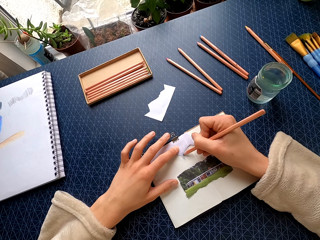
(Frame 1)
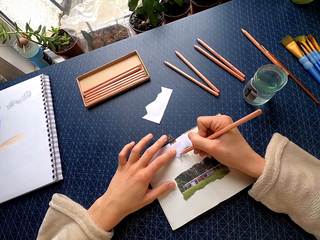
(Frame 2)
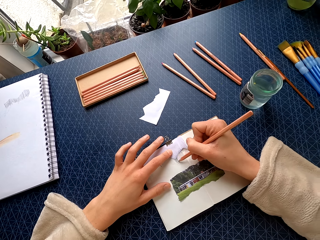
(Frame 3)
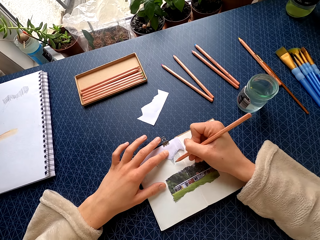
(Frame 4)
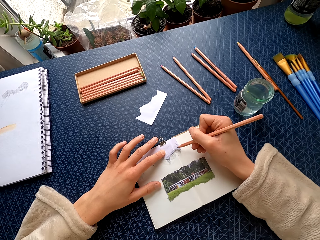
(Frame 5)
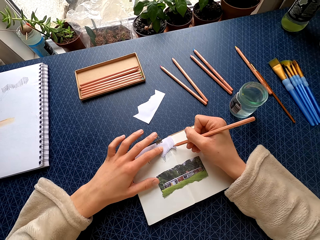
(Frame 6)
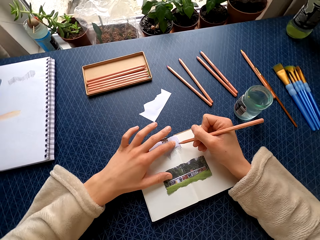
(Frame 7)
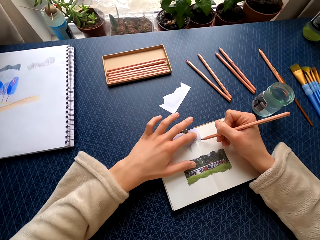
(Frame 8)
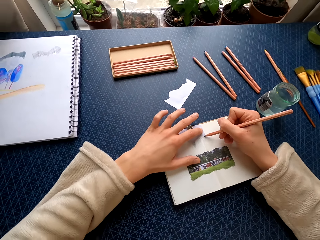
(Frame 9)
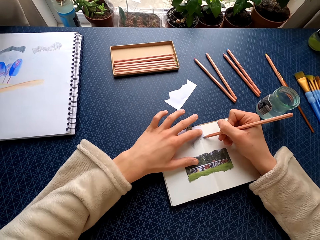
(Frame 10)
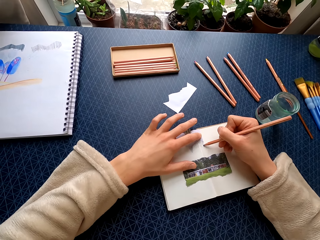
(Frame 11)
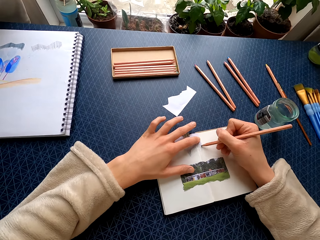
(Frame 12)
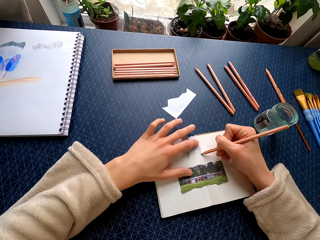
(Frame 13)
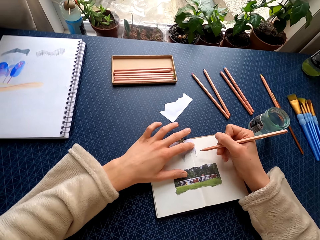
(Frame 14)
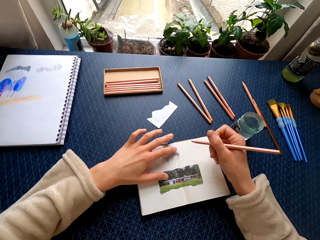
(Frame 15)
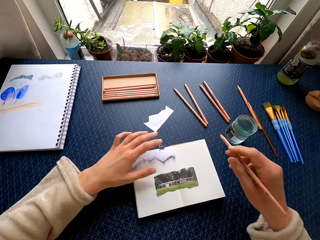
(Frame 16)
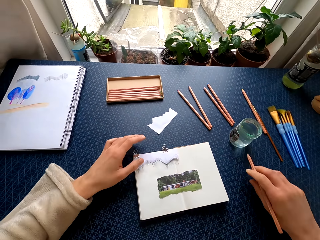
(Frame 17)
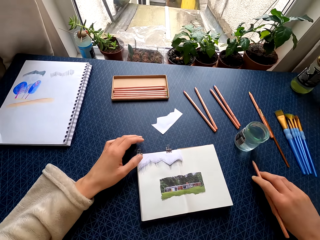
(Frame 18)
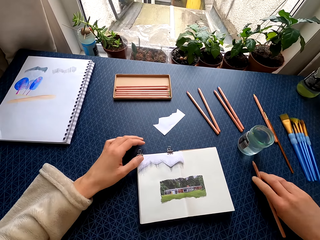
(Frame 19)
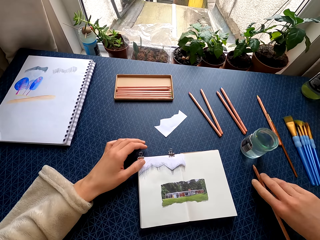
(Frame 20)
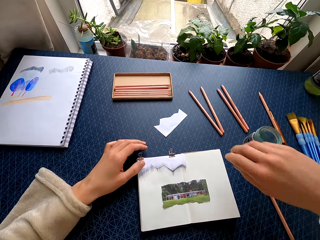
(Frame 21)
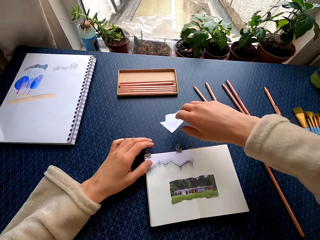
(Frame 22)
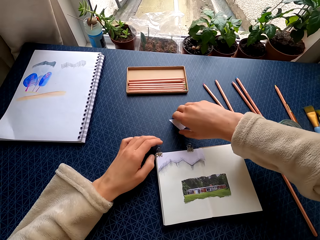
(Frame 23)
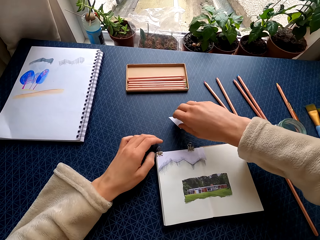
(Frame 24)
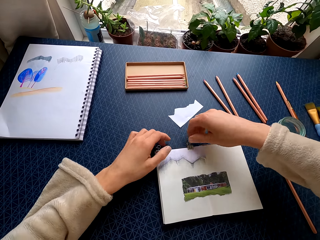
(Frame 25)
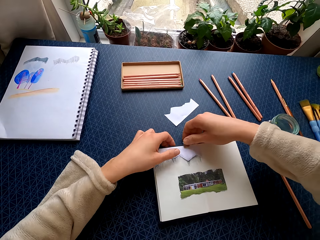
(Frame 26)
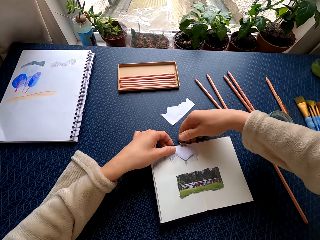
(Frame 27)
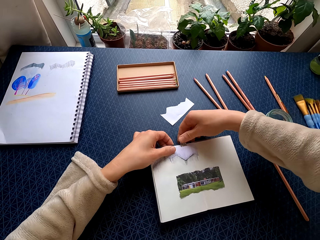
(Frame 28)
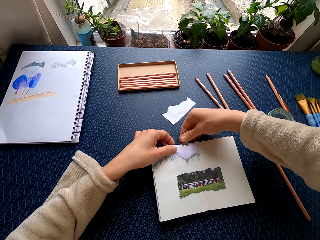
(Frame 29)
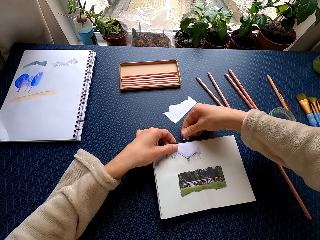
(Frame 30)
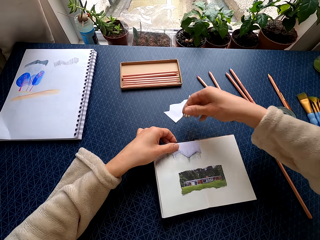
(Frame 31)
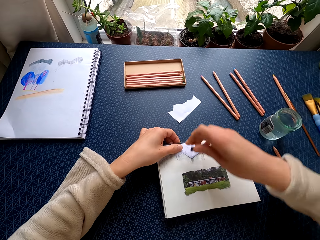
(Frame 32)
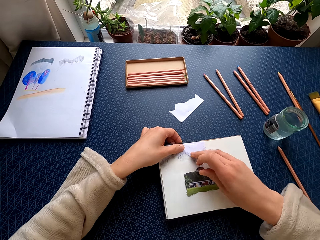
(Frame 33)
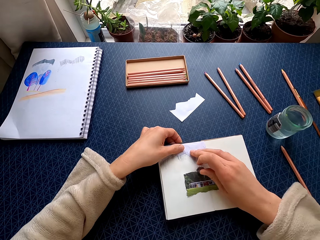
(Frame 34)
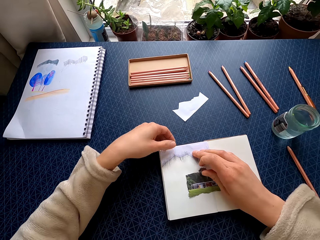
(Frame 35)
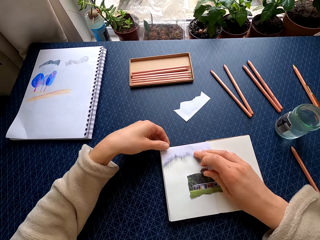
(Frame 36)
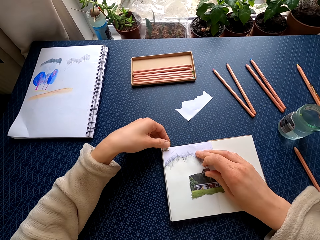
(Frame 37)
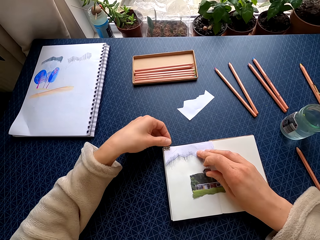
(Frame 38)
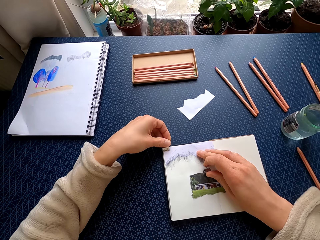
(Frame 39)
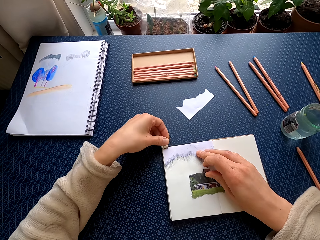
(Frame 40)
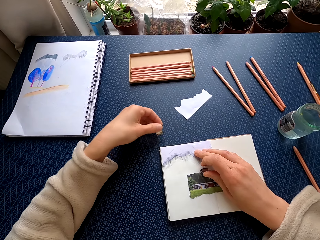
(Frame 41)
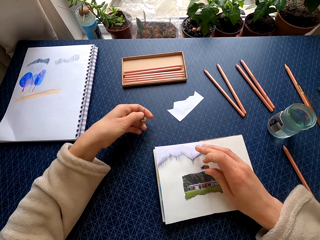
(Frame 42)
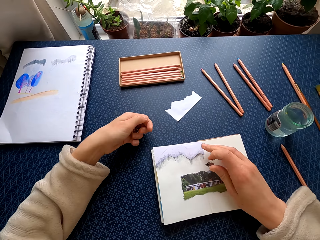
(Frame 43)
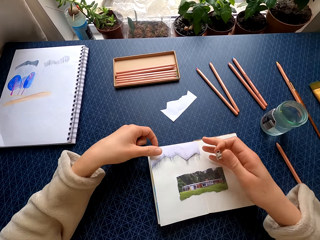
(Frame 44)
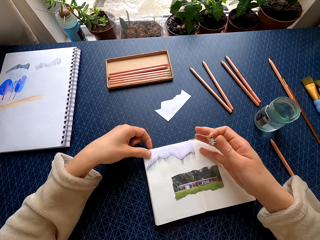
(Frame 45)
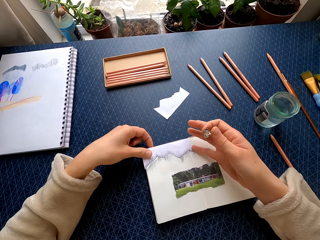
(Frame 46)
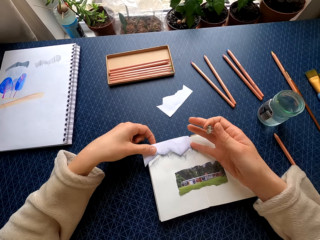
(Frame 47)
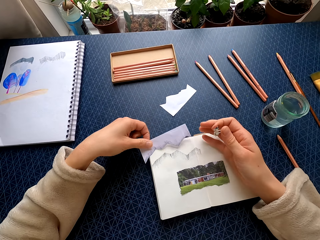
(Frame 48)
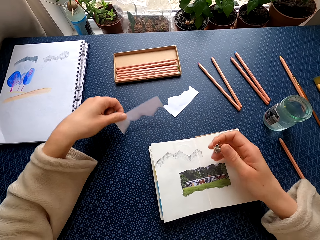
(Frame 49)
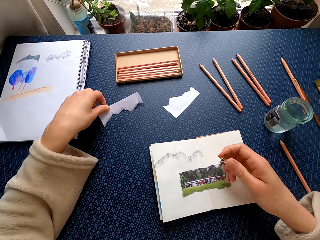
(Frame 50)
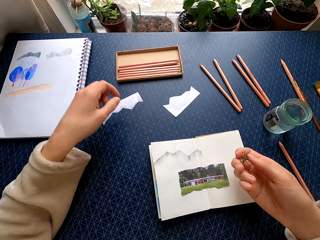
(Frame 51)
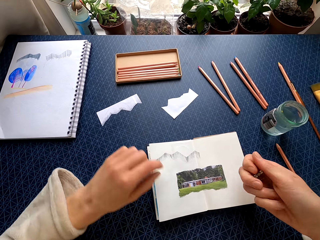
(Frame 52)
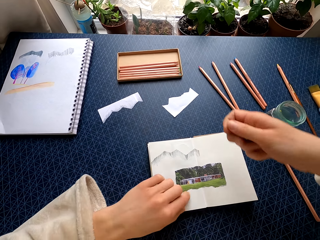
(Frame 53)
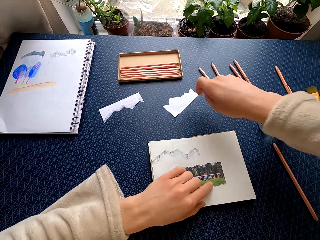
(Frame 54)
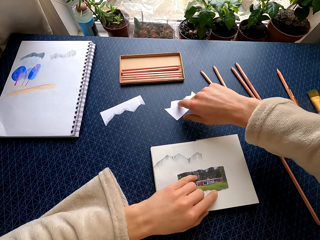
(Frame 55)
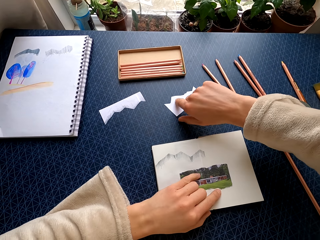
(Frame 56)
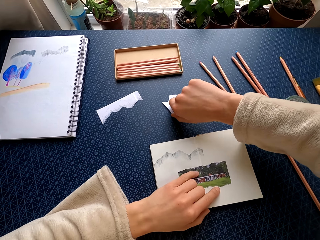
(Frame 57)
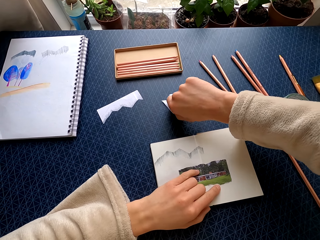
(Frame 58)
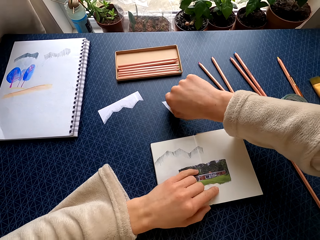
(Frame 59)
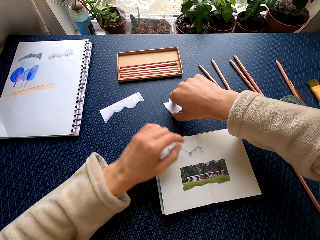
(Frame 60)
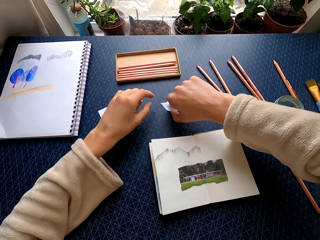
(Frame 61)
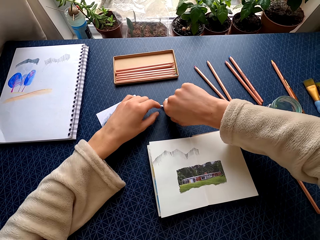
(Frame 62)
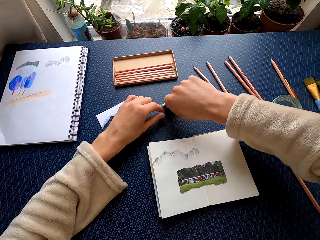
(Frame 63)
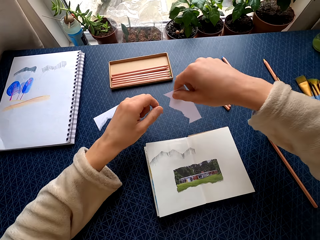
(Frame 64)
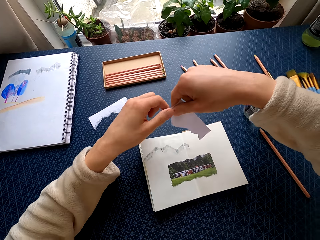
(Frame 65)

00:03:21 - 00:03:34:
The camera wearer holds the piece of paper with her left hand. She colors the book with the pencil. She places the pencil on the table. She moves her hand across the piece of paper on the table. She removes the clip on the book with her right hand. She removes the clip on the book with her left hand. She picks the piece of paper on the book. She places the piece of paper on the table. She picks the piece of paper on the table.

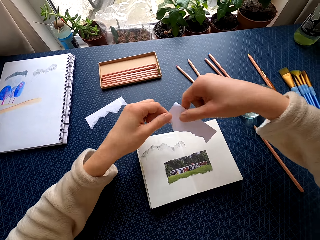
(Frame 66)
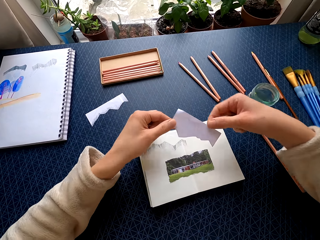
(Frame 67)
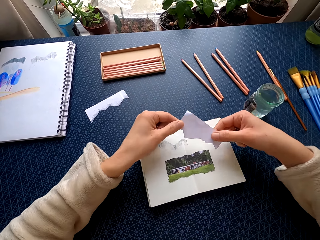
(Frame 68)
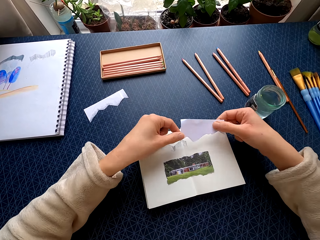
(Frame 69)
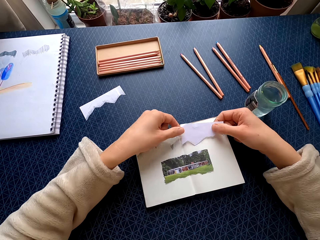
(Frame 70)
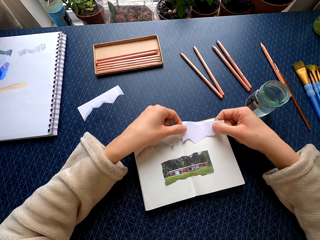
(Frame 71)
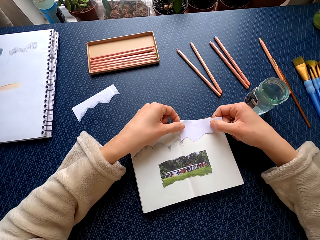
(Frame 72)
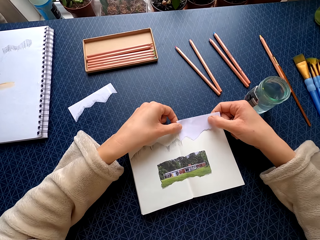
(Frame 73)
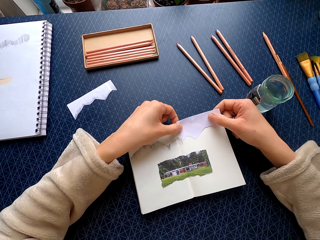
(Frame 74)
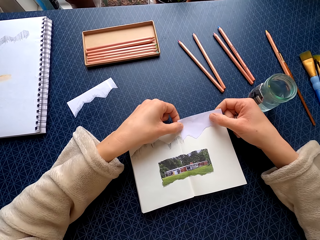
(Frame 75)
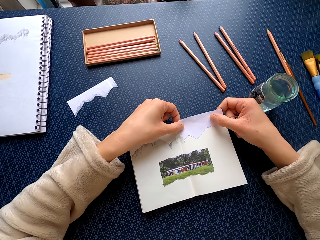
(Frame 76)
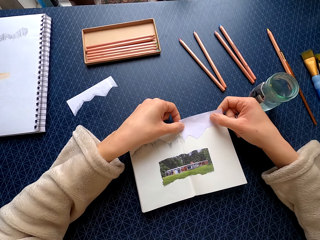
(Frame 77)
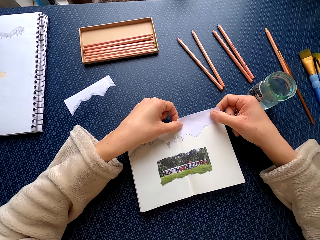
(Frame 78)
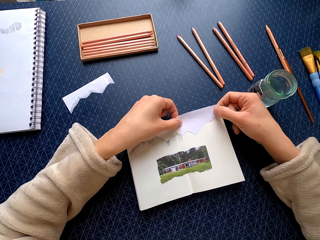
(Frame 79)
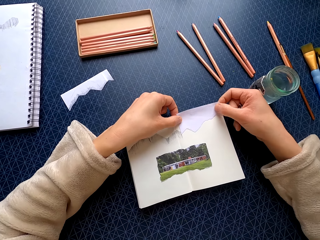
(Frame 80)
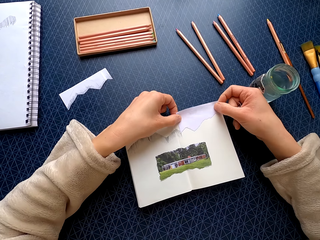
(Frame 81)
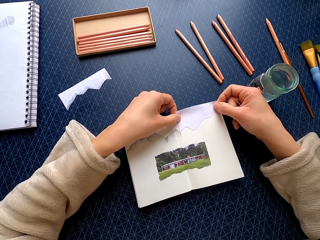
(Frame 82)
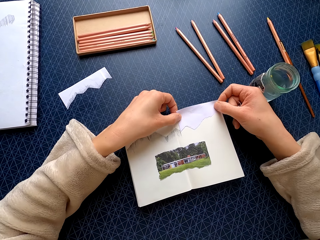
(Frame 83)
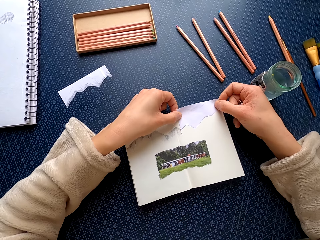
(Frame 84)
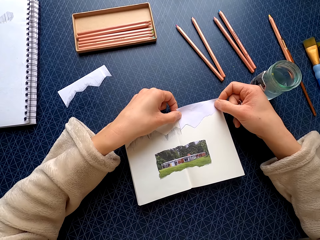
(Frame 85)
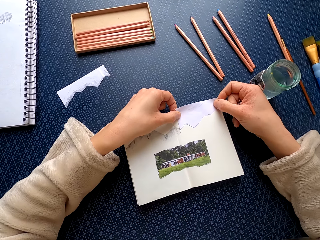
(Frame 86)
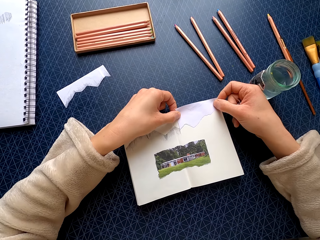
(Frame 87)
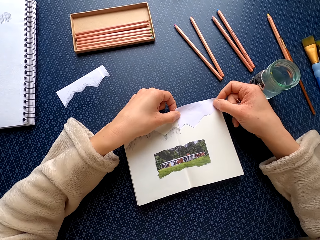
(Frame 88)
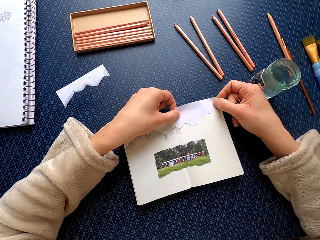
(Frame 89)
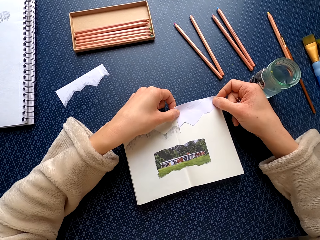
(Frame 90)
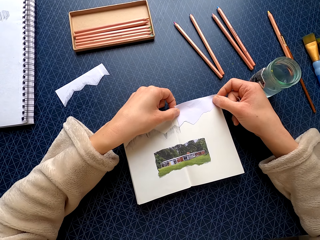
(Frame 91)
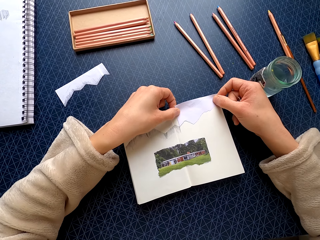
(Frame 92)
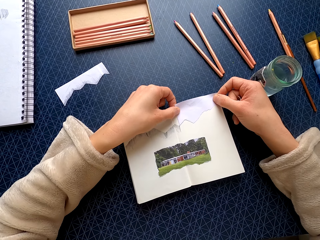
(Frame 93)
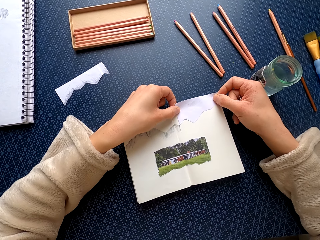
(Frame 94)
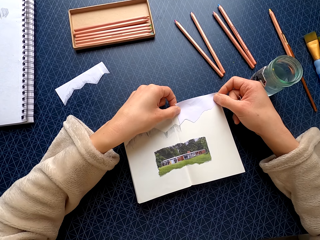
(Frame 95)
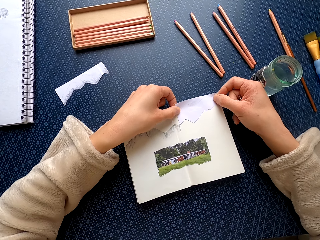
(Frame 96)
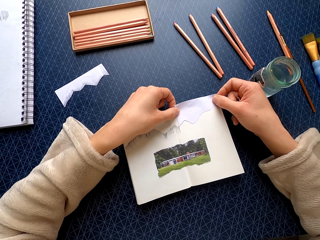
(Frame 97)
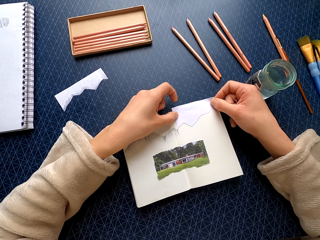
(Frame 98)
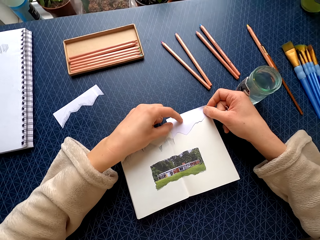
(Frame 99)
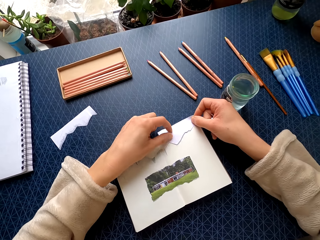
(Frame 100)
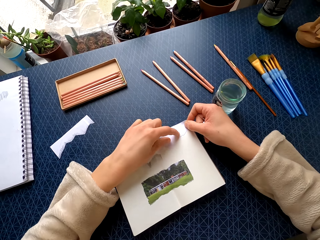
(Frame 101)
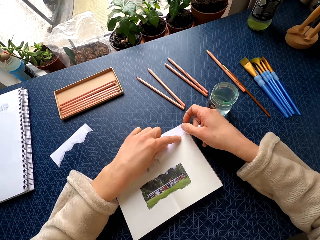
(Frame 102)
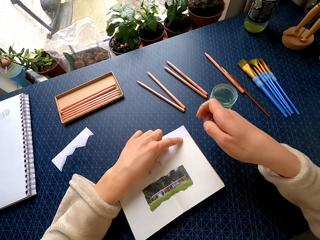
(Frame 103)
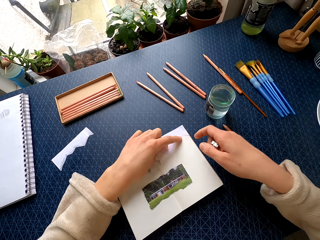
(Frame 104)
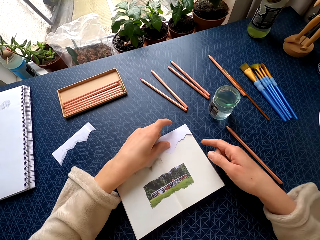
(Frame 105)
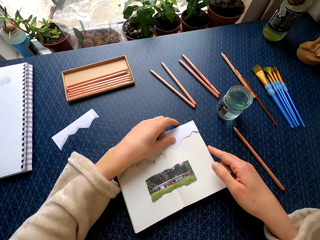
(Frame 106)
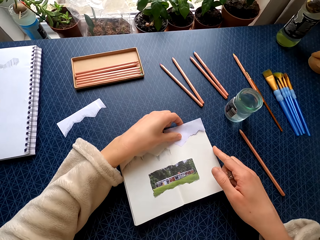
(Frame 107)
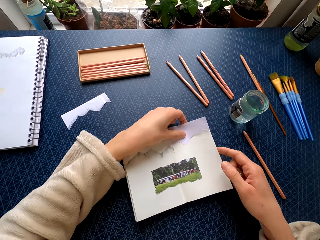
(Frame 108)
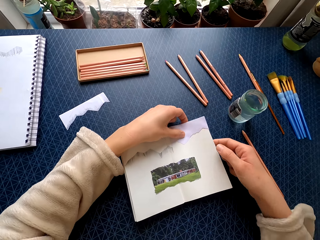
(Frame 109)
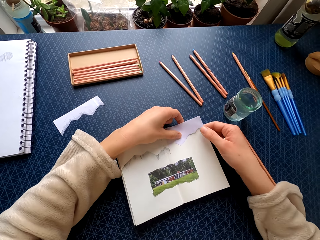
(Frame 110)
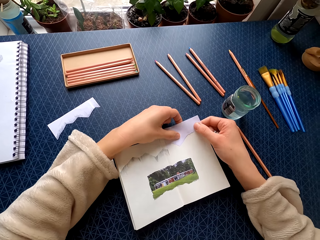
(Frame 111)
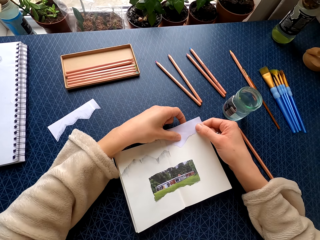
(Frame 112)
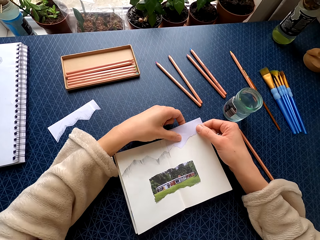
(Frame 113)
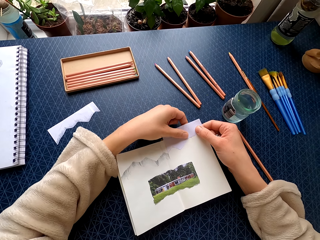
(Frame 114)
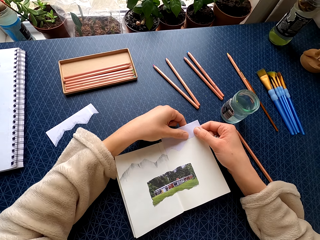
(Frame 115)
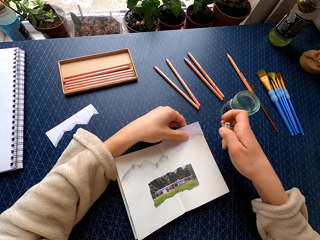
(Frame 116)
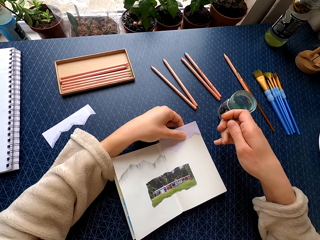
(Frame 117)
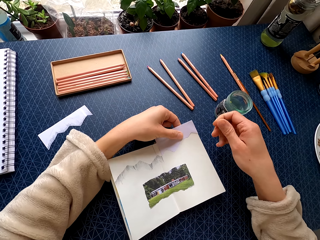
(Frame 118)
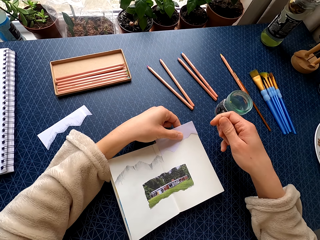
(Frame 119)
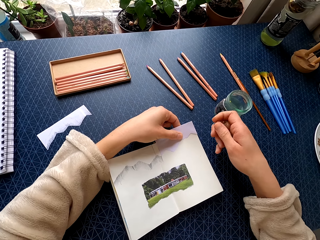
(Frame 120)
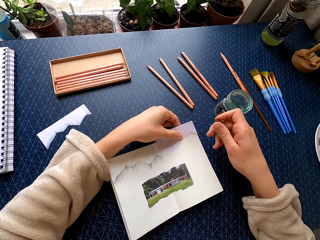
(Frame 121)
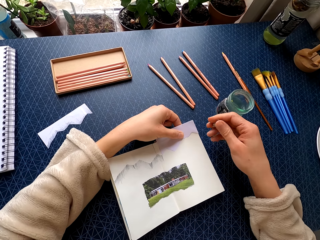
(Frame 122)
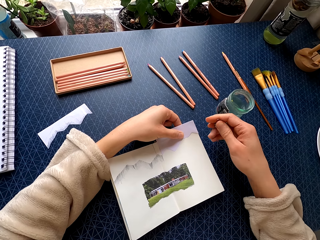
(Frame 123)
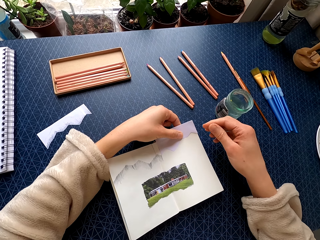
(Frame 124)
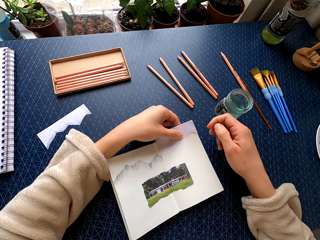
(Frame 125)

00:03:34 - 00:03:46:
The camera wearer holds the piece of paper with both hands. They place the piece of paper on the book. They attach the paper on another paper. They lift the page of the book.
